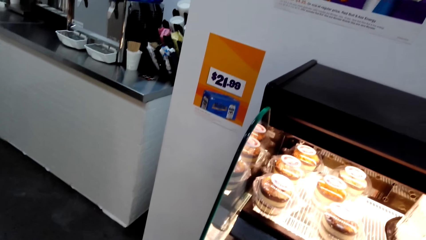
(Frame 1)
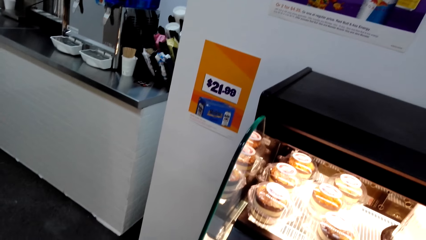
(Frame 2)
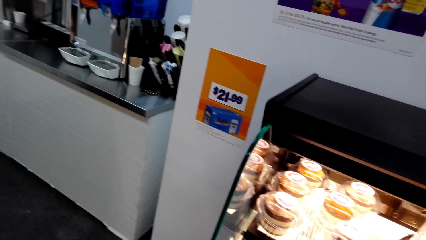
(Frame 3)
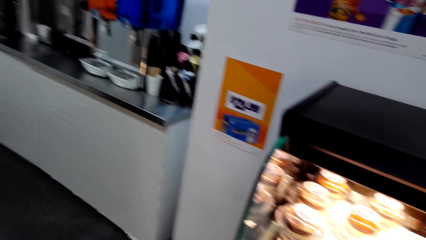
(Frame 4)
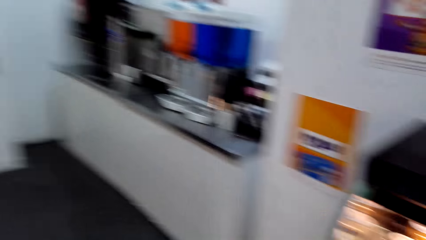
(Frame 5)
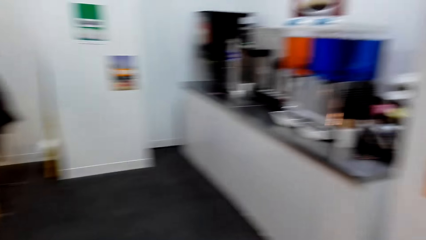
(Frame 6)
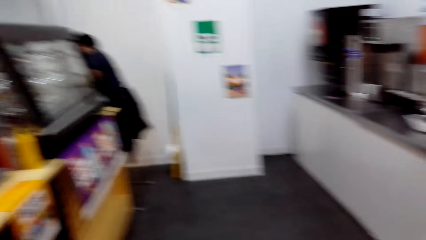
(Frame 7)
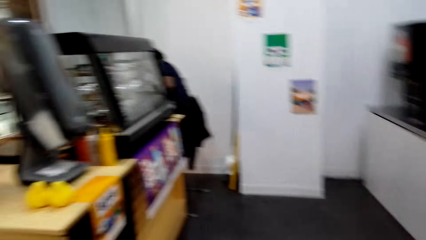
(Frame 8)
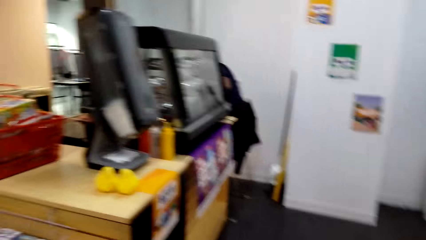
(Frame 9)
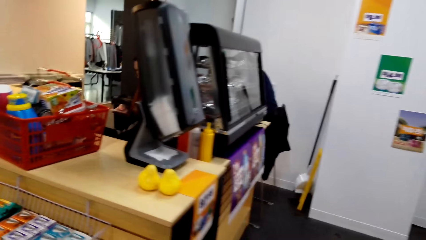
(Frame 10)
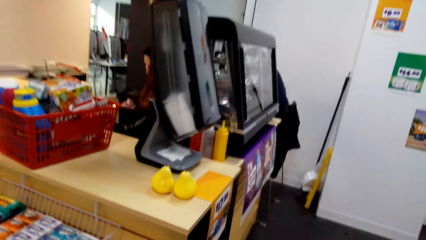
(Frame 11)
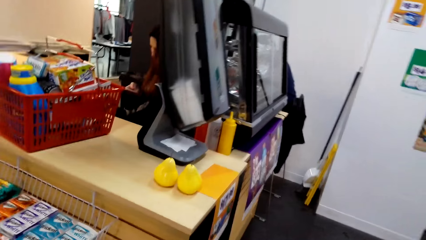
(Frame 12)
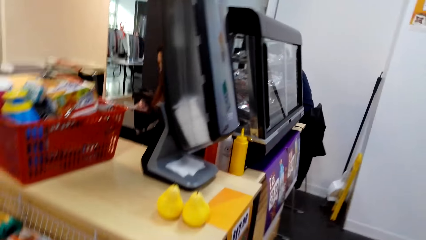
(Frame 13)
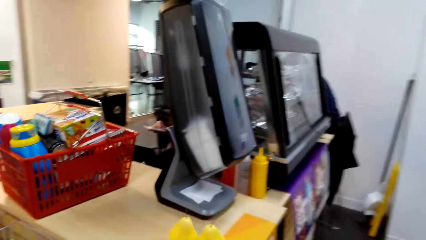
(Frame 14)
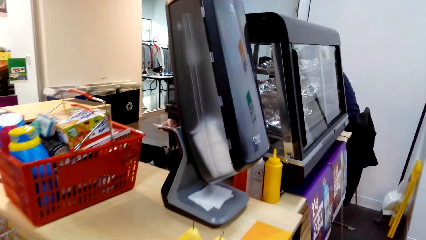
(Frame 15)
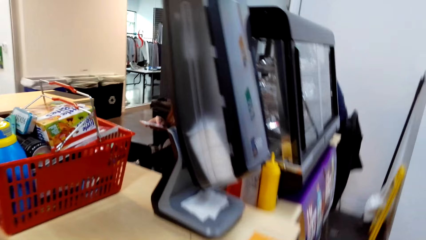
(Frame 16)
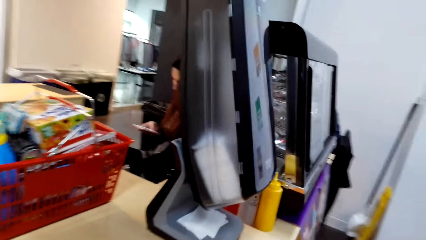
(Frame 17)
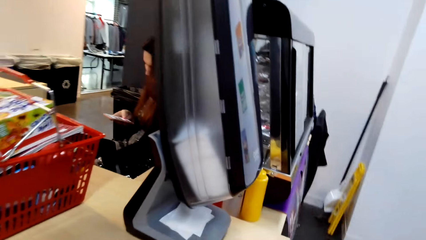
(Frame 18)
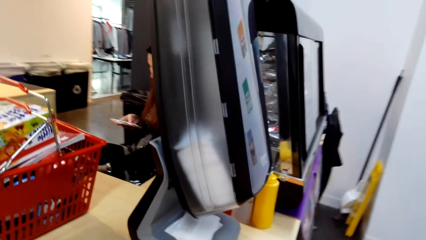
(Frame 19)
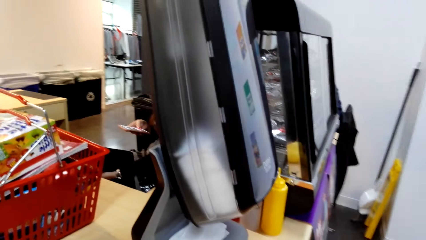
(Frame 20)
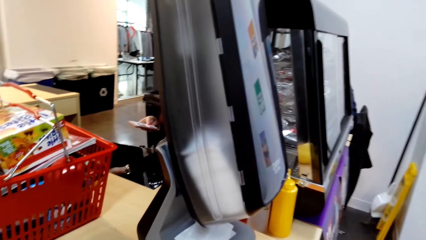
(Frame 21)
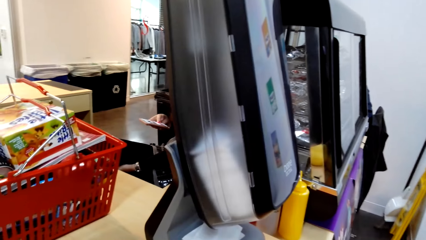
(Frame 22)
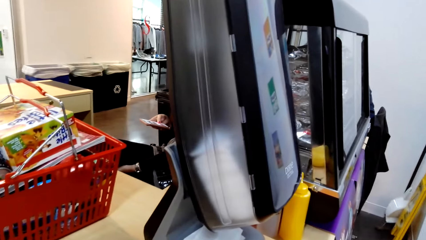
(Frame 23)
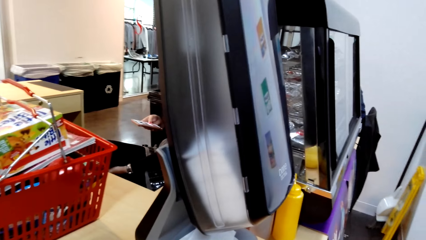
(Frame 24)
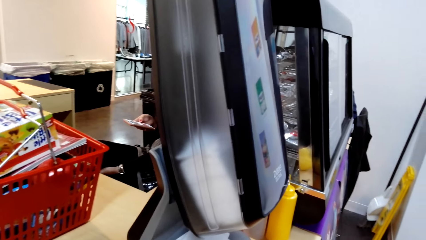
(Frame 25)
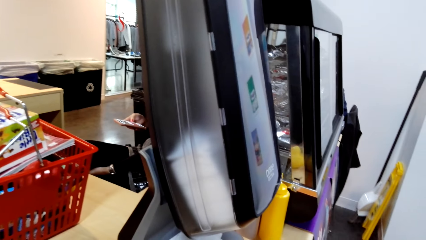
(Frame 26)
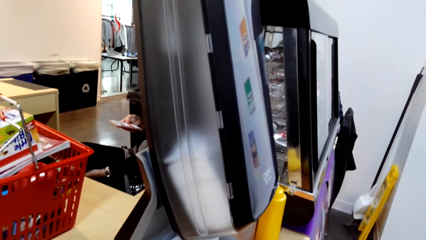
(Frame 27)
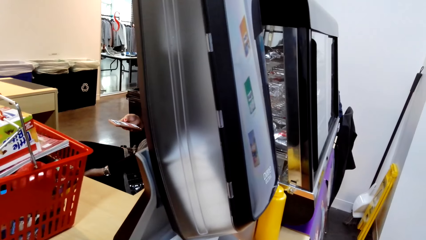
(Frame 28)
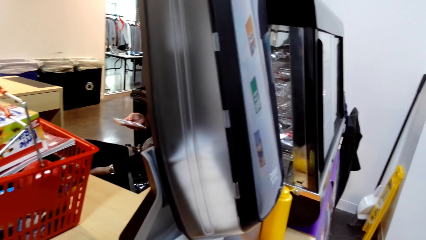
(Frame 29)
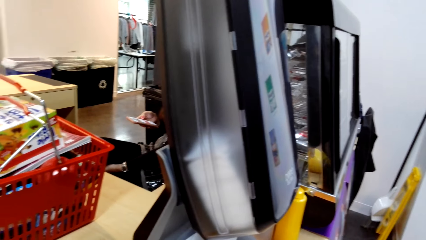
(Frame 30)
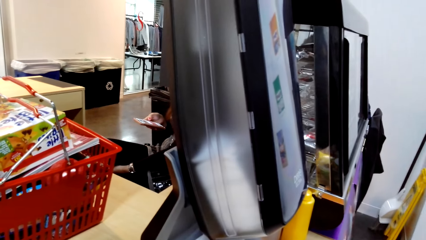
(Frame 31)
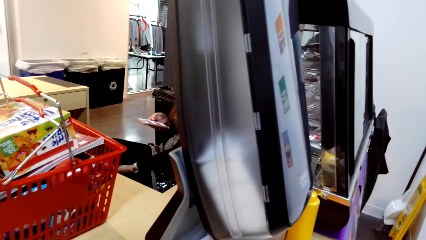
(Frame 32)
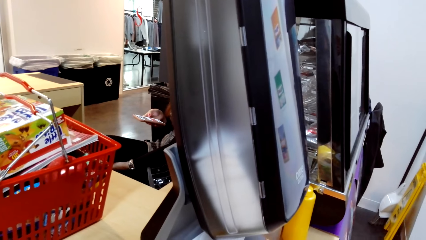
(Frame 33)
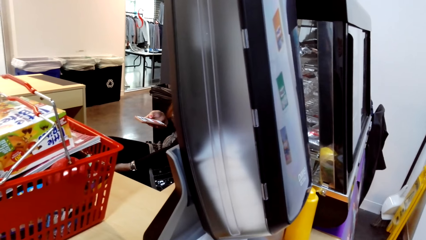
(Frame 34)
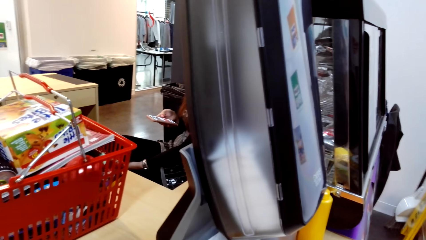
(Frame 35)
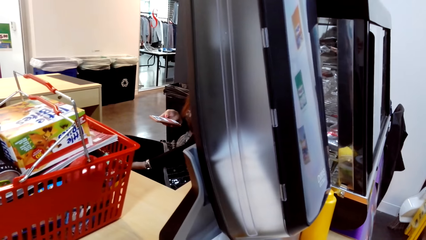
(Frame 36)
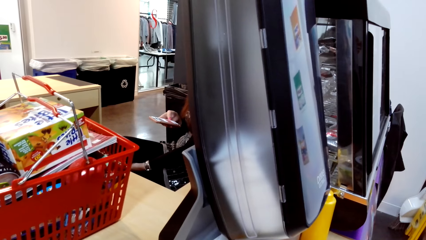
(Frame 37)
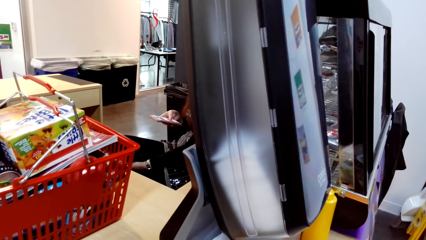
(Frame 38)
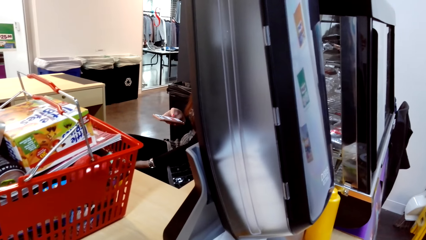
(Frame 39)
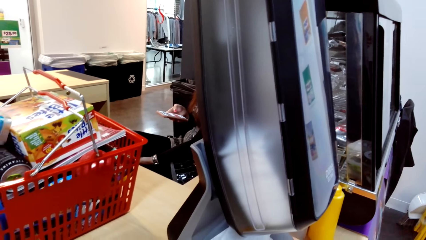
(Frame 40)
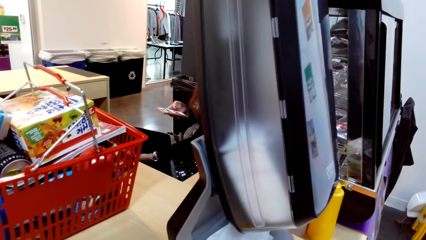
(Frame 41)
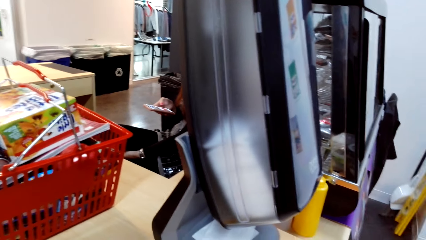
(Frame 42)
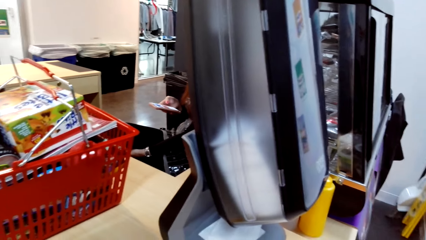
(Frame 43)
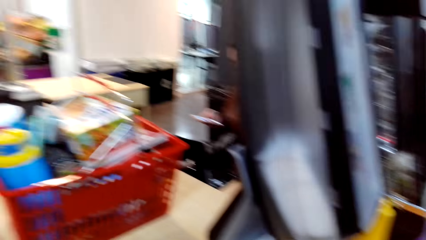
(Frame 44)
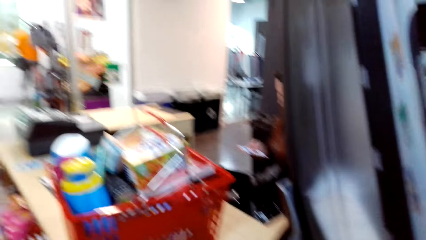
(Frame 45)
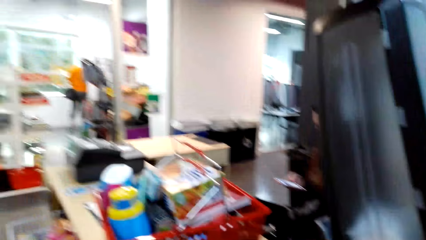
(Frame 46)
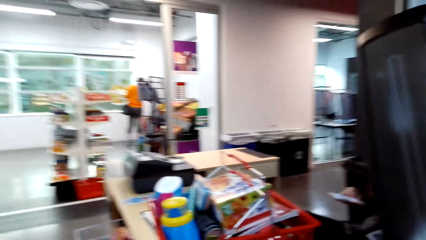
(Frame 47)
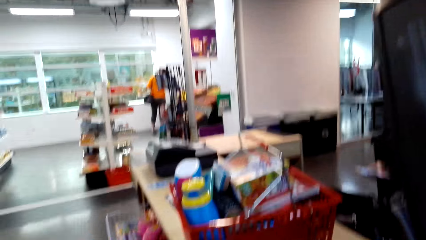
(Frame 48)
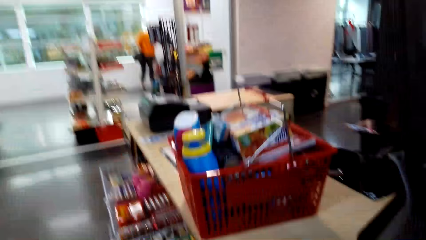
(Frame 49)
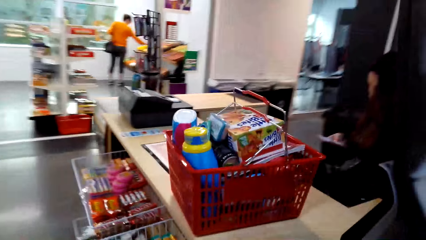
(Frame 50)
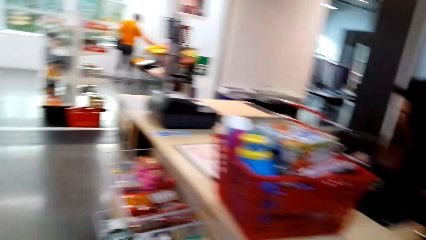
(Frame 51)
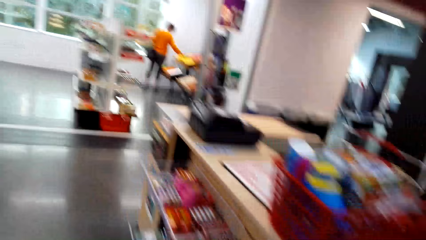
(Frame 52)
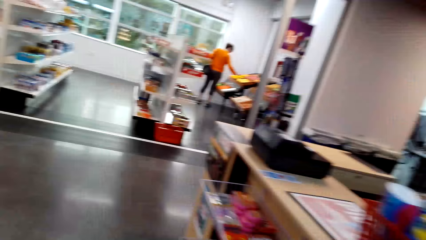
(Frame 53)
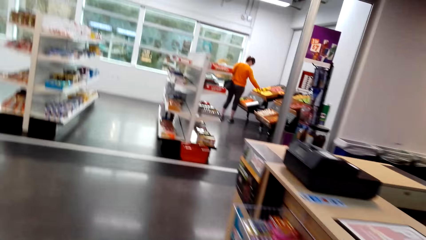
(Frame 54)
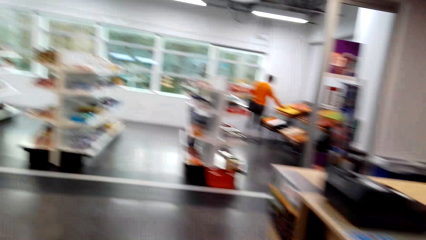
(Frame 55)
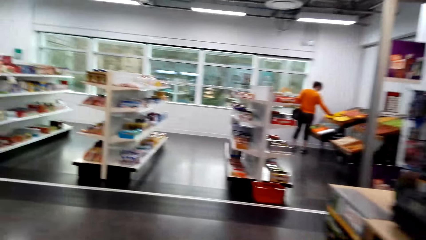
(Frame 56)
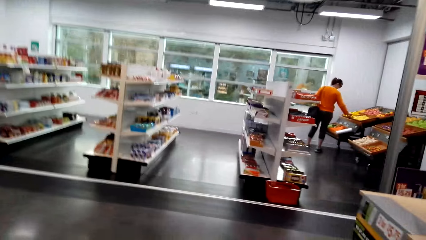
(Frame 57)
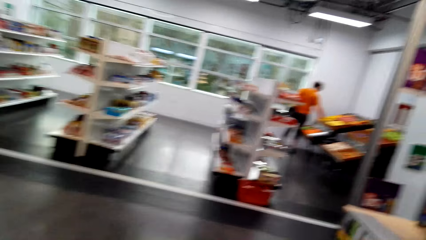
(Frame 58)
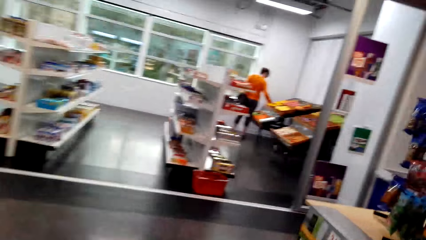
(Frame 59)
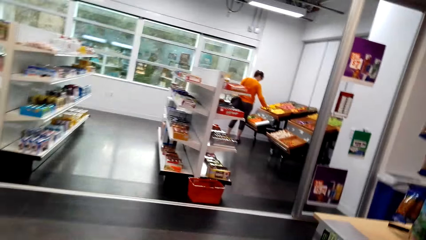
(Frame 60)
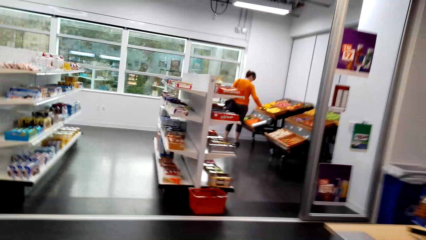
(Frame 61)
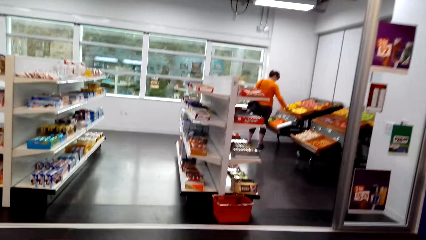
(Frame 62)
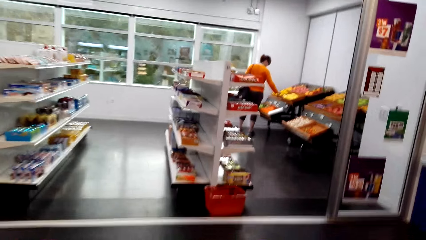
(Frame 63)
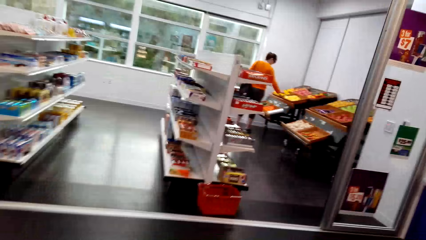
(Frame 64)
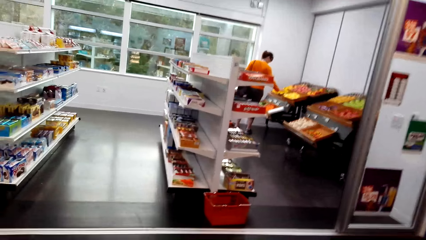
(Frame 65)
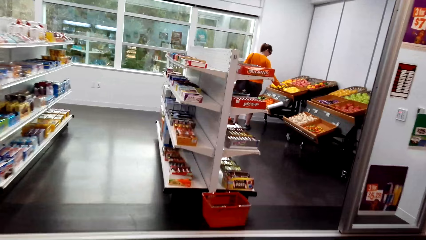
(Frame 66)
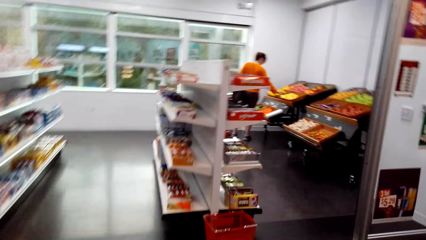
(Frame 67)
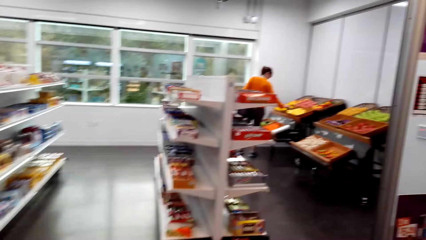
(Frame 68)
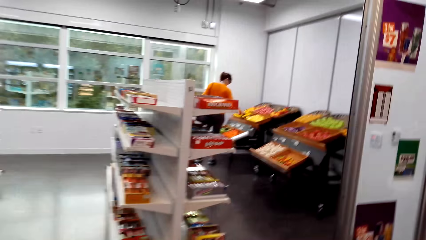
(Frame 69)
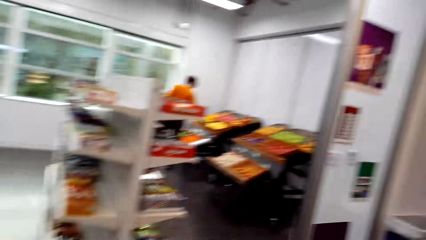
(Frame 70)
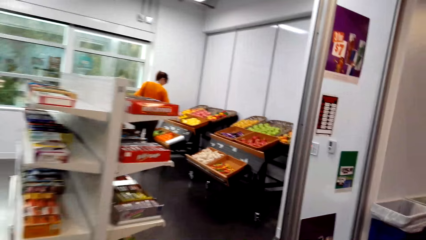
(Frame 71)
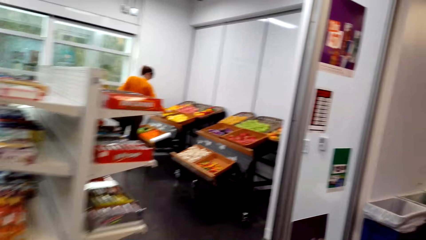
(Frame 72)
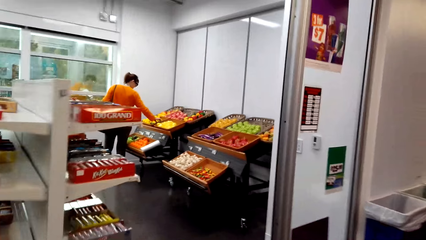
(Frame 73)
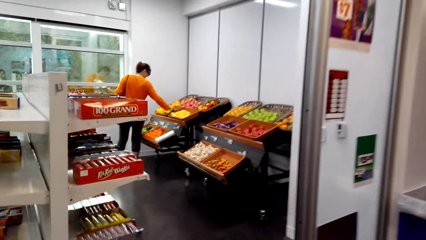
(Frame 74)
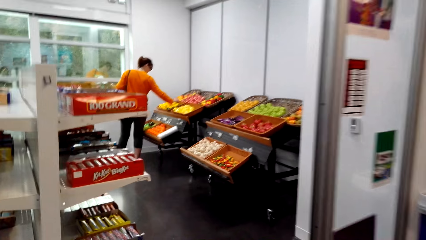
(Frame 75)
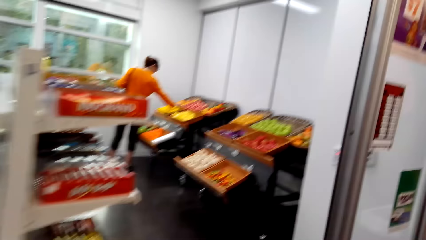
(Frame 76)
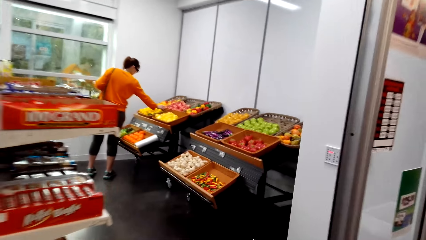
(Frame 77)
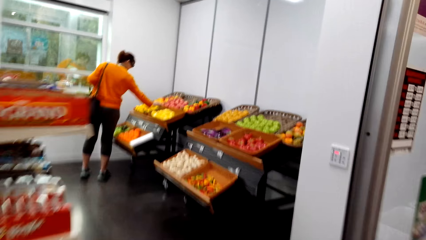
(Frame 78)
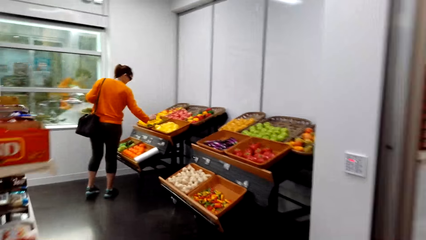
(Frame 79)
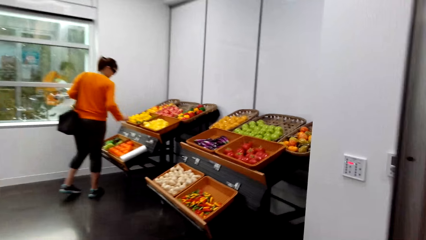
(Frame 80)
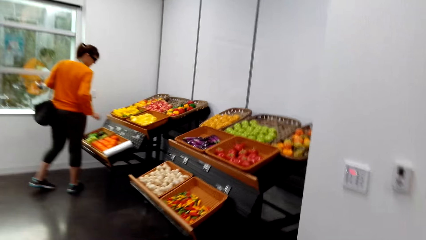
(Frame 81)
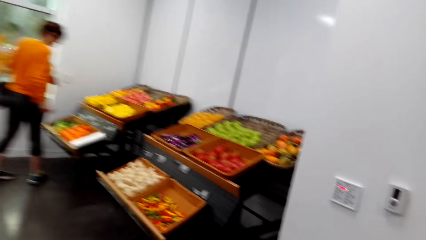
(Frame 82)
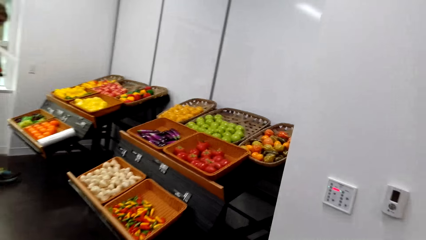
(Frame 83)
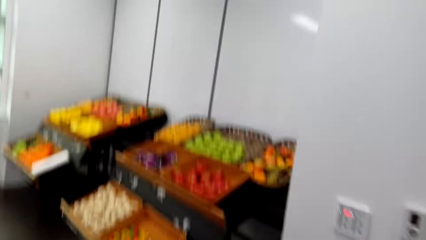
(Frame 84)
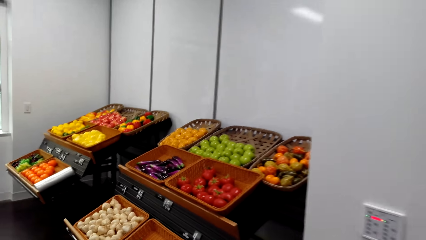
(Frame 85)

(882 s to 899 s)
The camera wearer walks on the floor to the counter. A woman operates her phone. The camera wearer walks on the floor. Another woman picks the fruits in the basket tray on the table. The camera wearer walks away on the floor.
